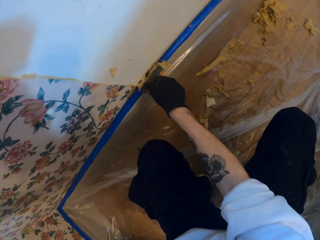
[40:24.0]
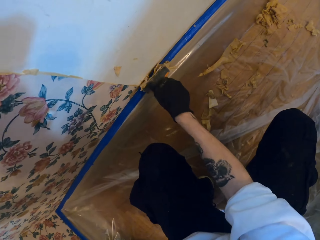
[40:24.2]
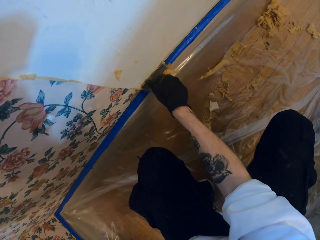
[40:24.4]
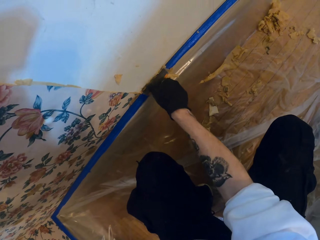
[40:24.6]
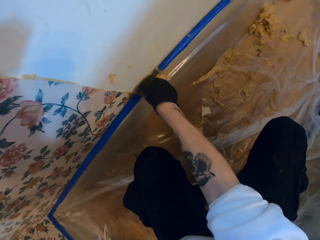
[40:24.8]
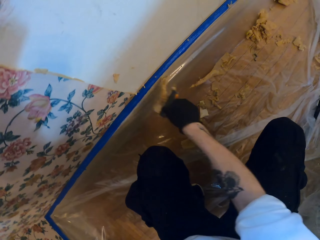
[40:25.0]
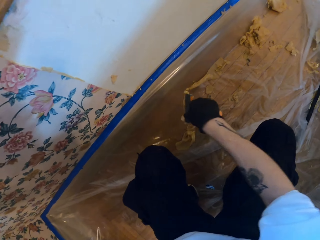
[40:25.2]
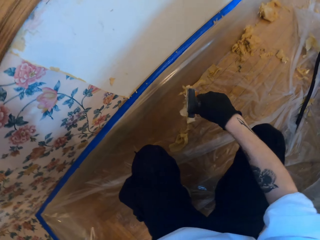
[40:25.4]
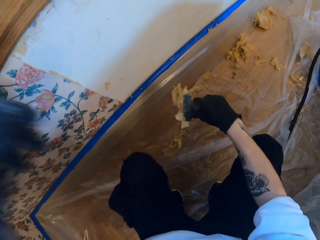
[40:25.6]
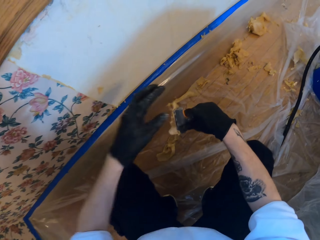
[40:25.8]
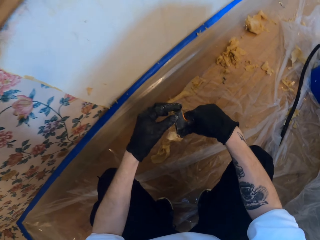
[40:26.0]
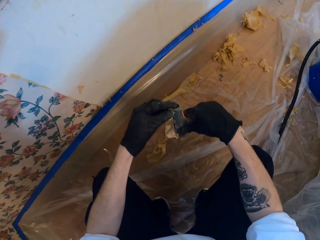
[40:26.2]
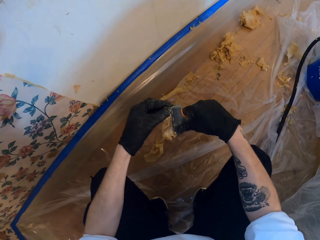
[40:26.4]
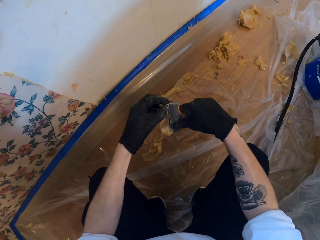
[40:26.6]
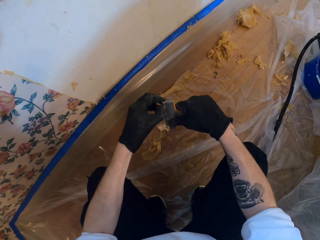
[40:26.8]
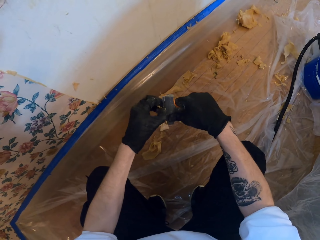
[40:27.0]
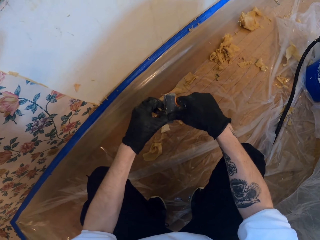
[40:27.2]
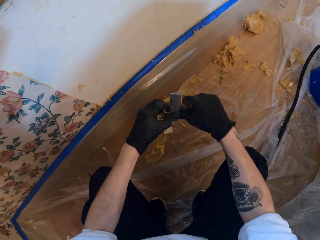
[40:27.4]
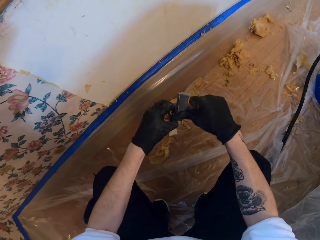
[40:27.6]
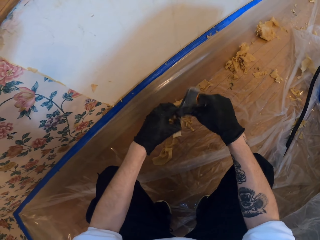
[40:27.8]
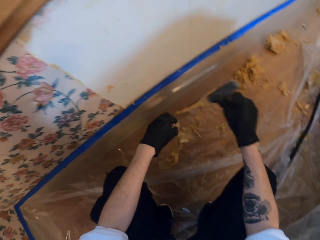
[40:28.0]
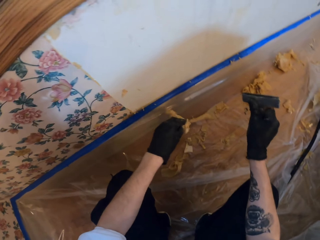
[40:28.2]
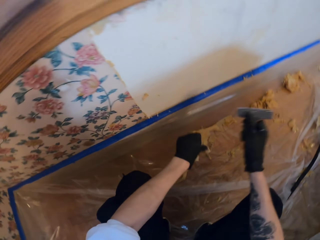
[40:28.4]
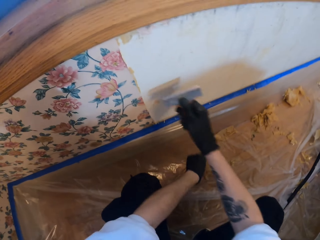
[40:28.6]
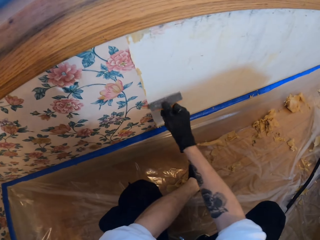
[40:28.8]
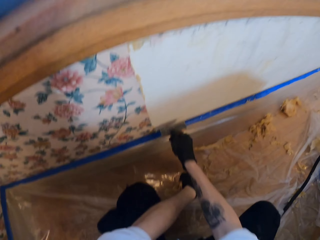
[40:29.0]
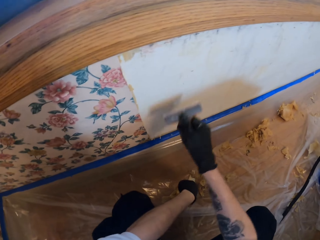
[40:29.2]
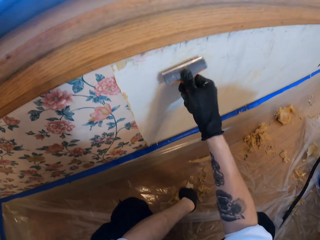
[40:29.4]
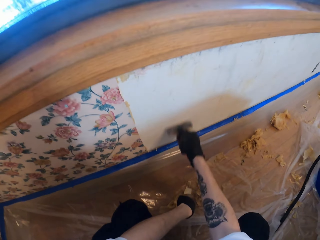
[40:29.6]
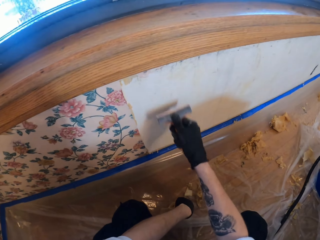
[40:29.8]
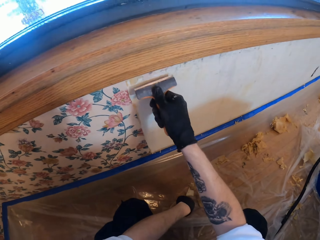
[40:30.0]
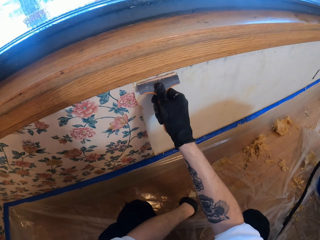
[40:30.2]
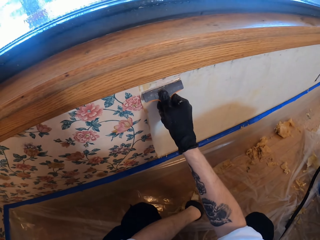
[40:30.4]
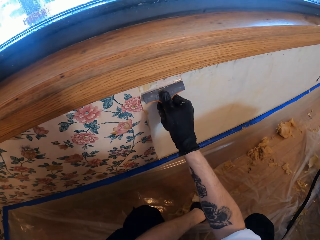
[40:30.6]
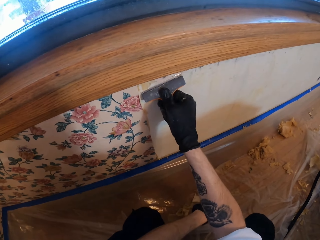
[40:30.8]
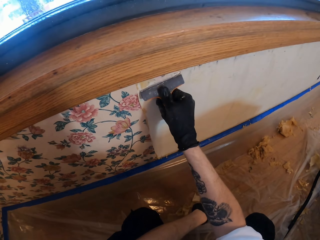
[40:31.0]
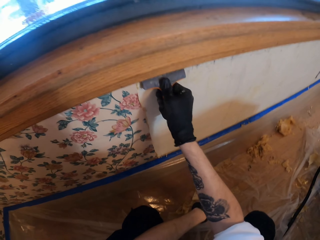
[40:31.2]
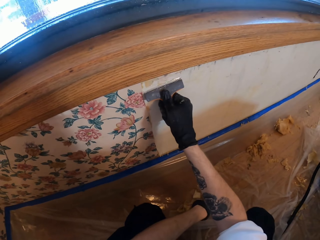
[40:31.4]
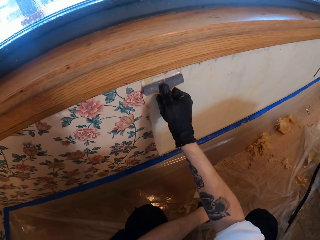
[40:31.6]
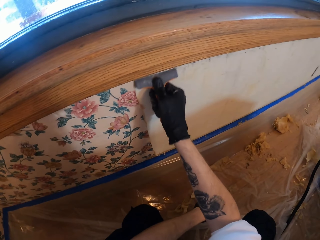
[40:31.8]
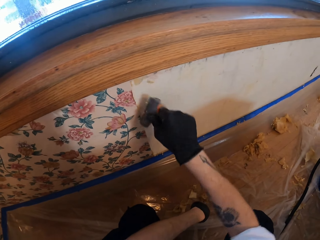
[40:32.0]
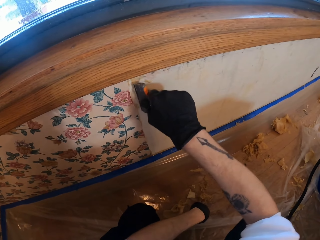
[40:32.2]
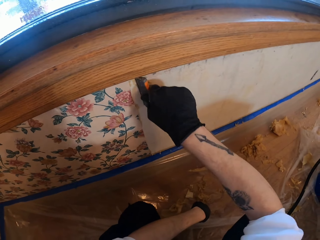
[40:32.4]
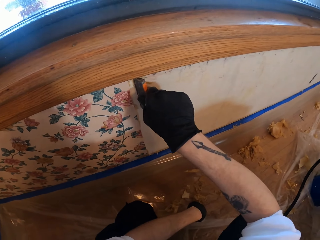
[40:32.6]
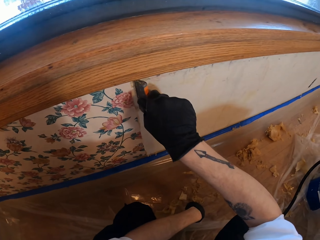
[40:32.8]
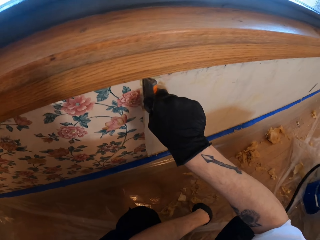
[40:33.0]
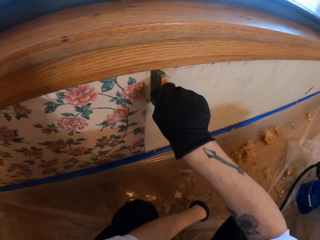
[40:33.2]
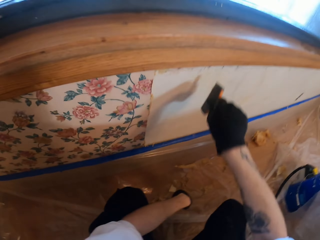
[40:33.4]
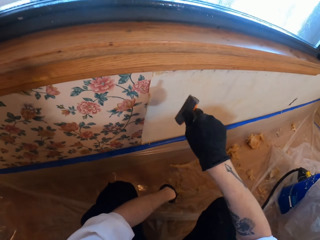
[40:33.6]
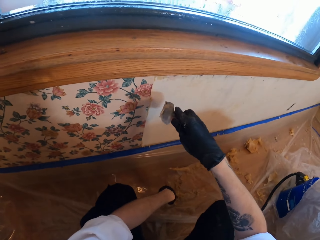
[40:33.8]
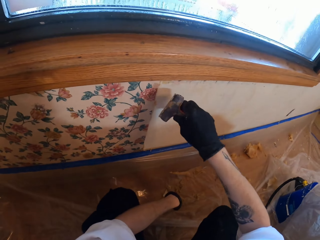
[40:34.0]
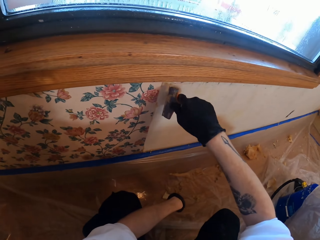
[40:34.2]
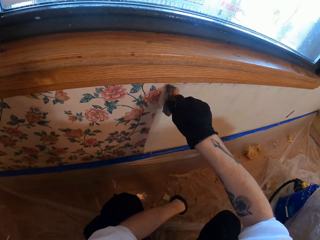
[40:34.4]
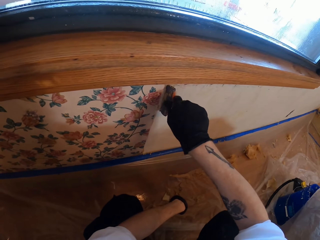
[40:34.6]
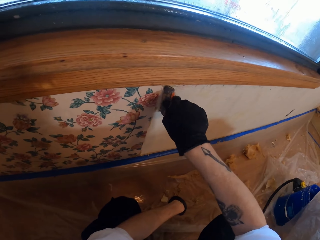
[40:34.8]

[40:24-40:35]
The camera wearer removes the remains from the scratcher.

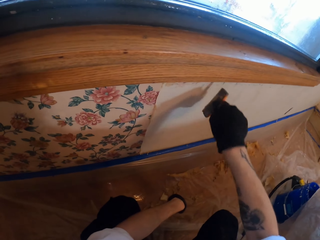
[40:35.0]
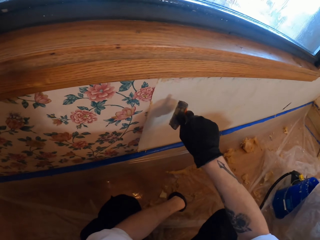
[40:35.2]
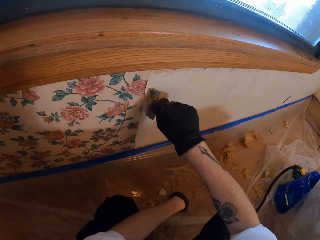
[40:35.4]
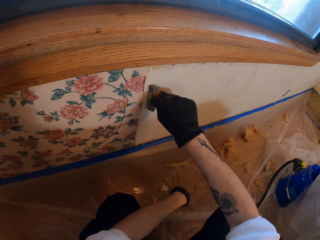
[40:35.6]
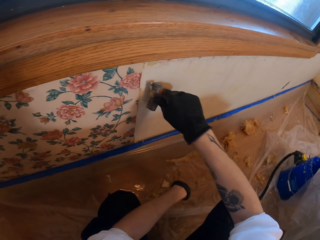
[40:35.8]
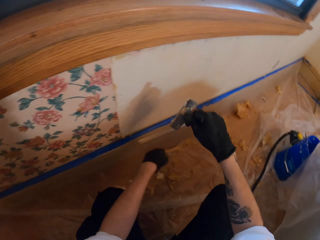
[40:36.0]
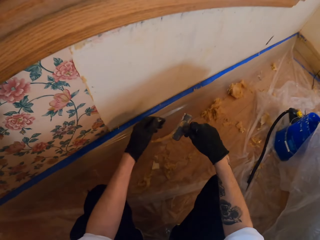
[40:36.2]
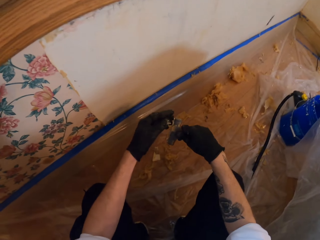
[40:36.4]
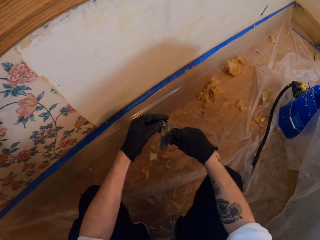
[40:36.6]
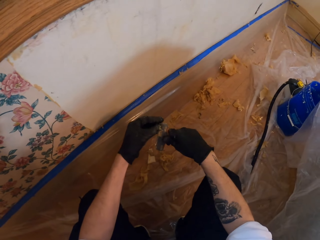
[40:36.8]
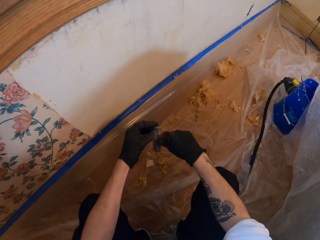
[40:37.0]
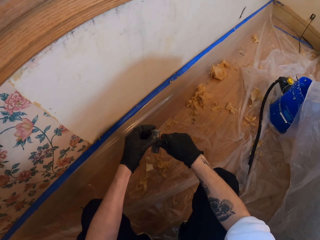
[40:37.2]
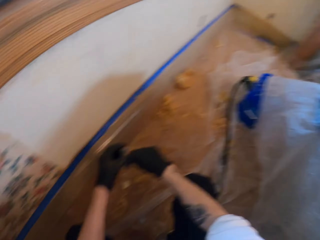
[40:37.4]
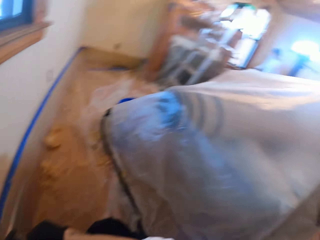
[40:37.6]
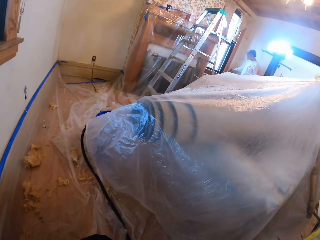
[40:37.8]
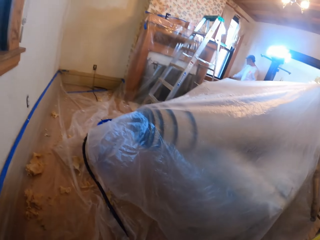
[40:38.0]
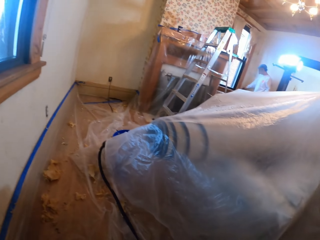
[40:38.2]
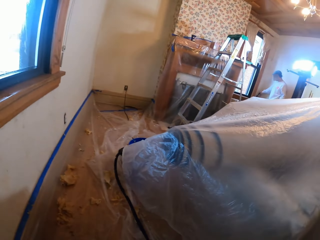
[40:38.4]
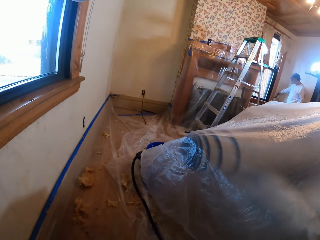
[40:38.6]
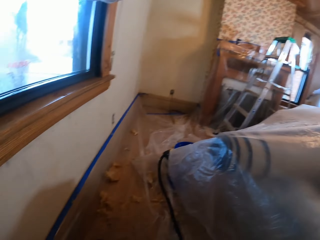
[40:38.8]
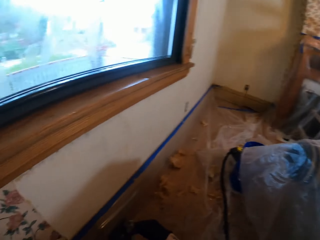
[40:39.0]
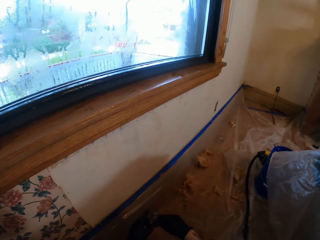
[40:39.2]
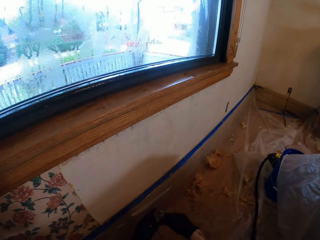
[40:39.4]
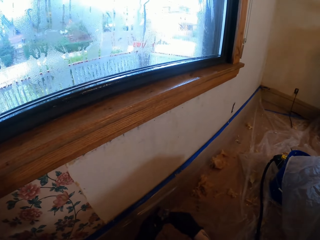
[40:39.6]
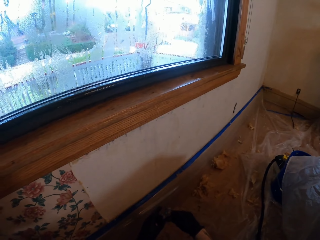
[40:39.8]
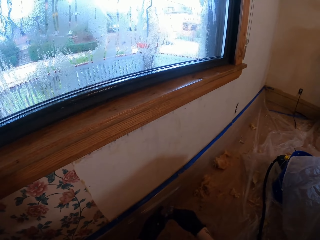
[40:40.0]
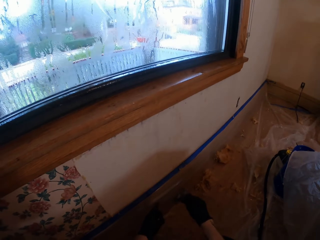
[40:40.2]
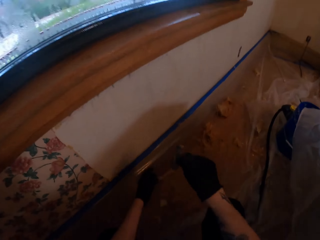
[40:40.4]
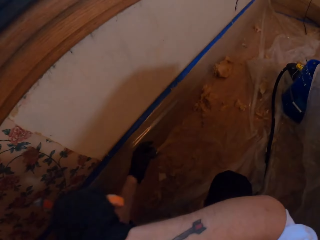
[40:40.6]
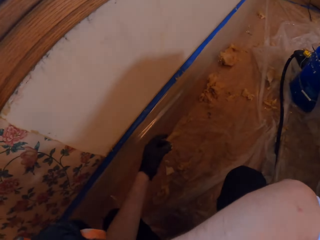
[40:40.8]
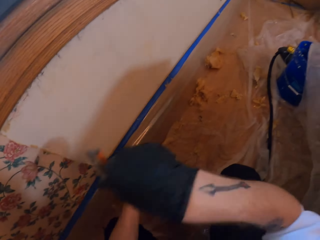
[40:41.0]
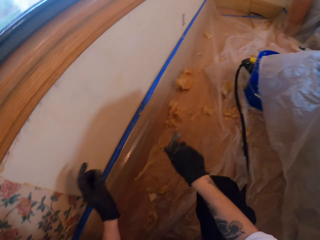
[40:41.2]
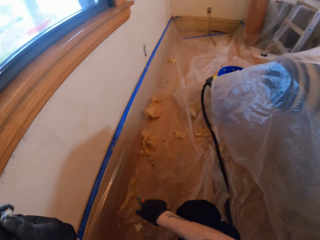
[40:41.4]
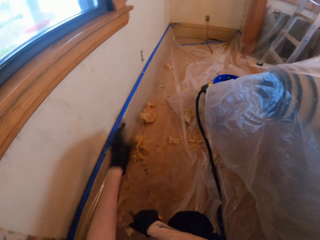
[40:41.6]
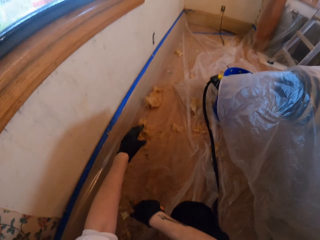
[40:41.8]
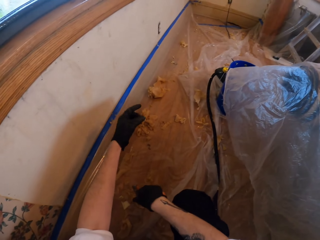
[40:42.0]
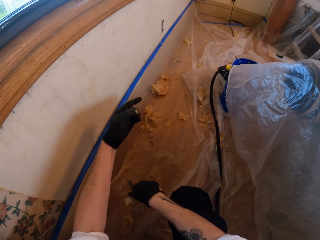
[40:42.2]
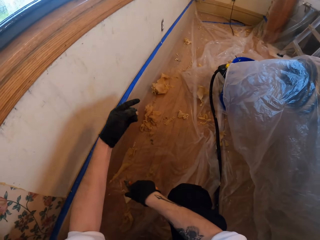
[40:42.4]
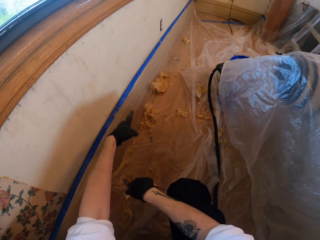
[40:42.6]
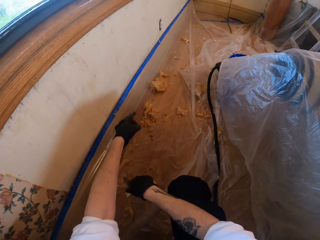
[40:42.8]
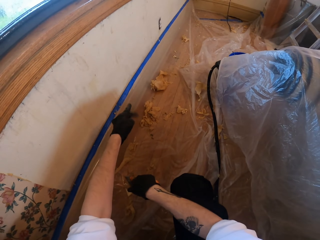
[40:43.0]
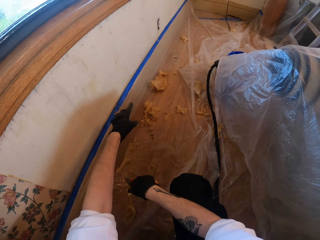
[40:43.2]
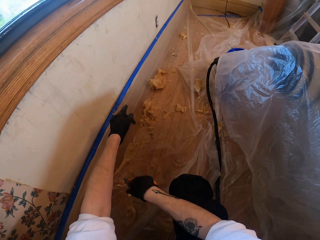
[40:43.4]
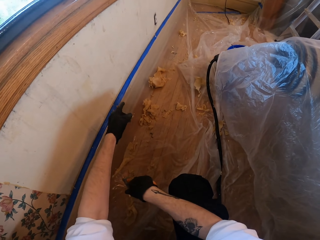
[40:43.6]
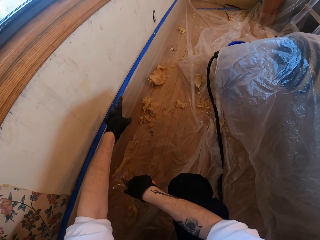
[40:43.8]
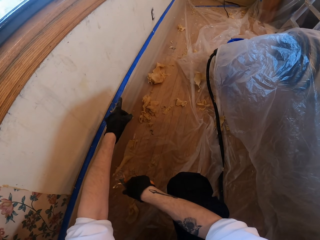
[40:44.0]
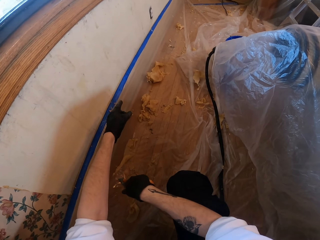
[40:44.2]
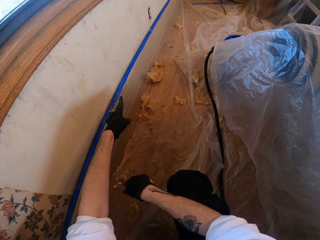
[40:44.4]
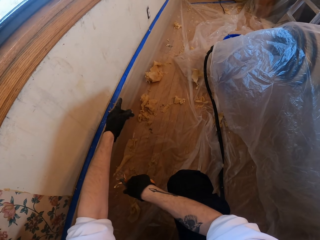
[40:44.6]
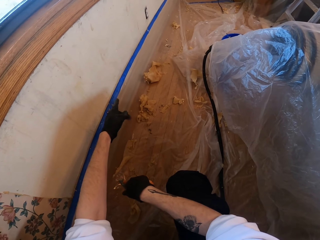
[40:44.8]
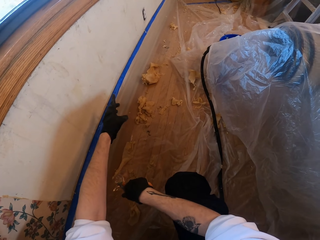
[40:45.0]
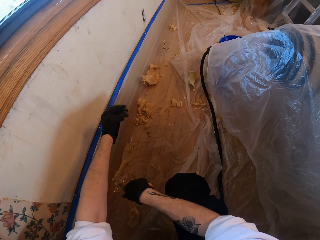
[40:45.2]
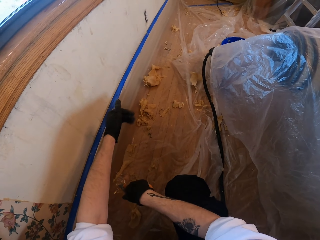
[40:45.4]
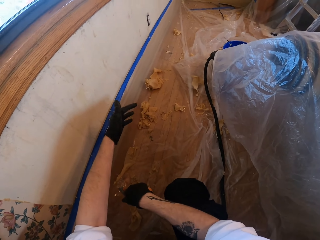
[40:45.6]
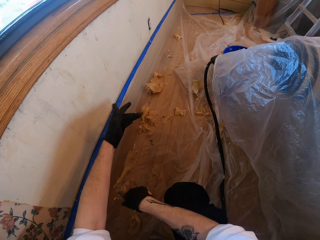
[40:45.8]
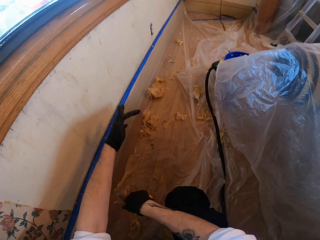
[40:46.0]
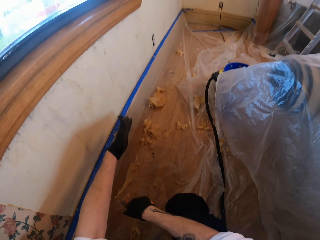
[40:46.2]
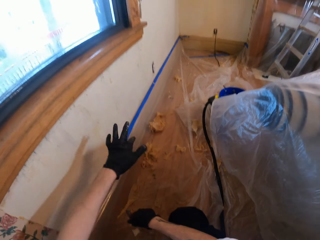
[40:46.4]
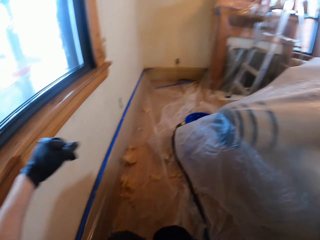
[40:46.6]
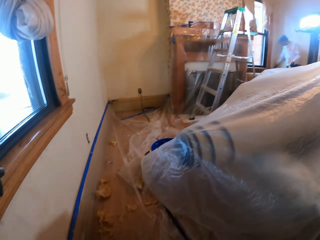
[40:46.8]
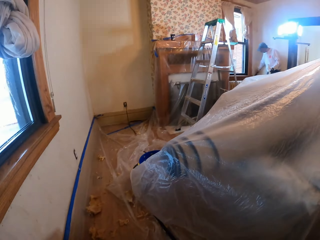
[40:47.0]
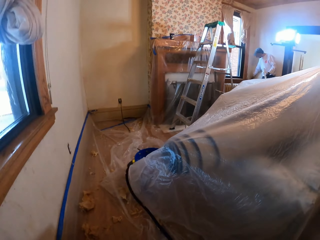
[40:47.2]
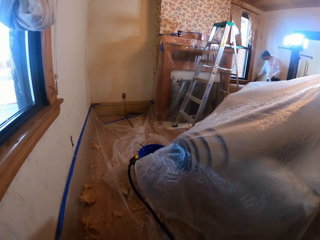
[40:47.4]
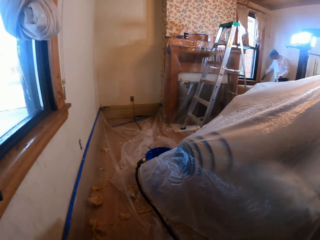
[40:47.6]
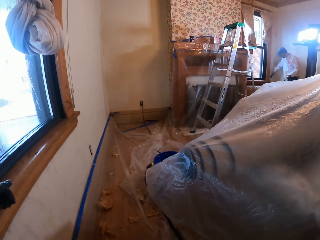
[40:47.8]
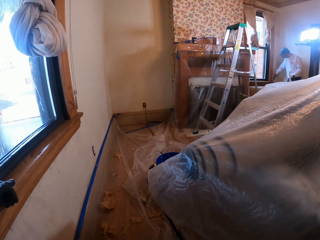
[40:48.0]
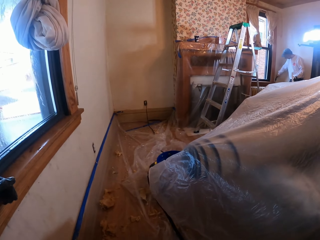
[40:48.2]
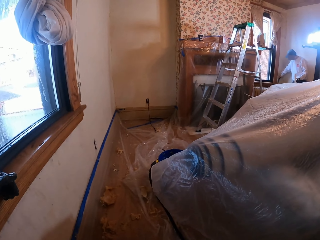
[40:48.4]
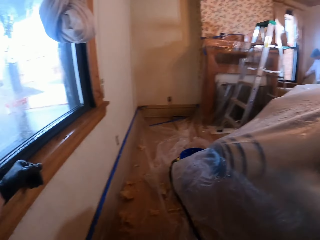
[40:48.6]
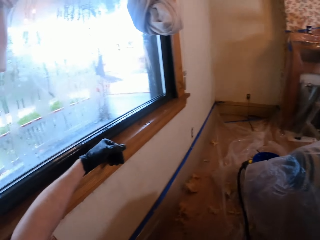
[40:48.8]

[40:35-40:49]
The camera wearer removes stuck wallpaper from the paint scraper. He removes stuck paper from his hand. He stretches the left hand.
